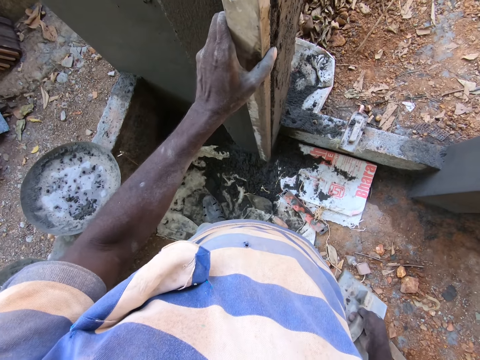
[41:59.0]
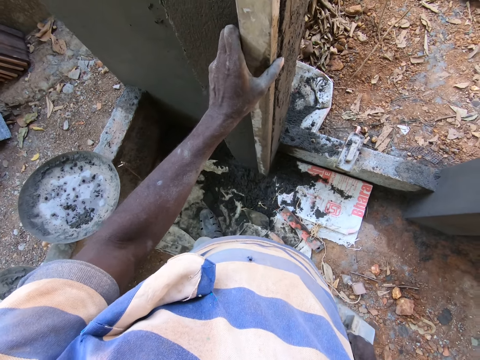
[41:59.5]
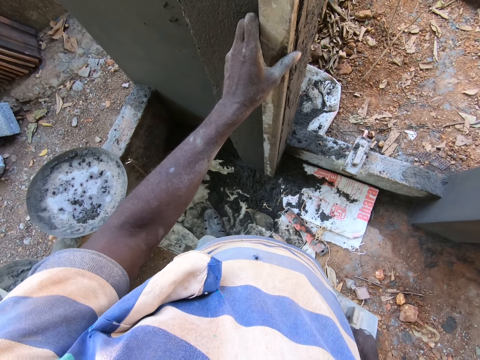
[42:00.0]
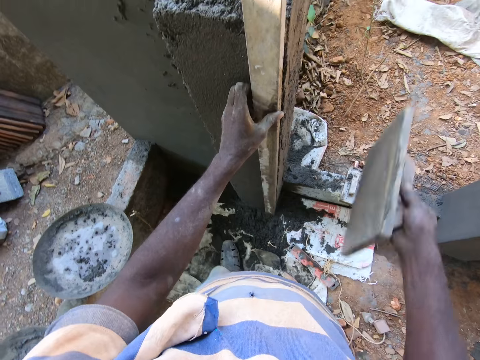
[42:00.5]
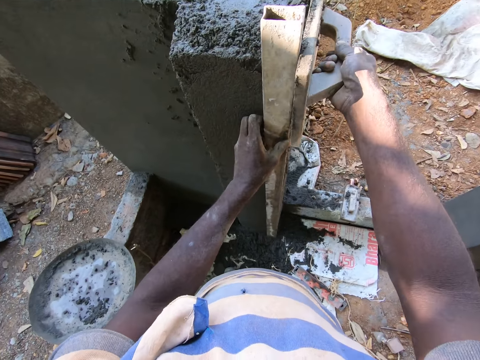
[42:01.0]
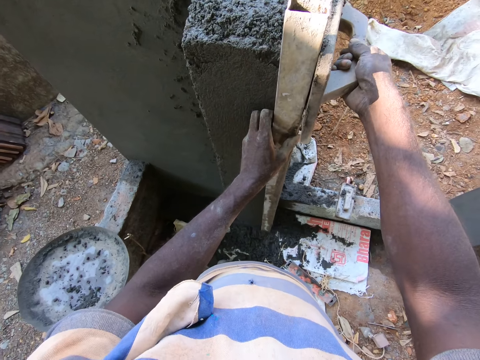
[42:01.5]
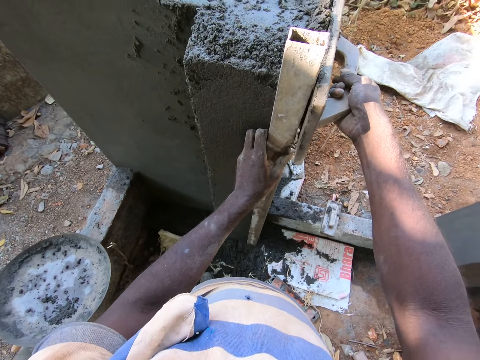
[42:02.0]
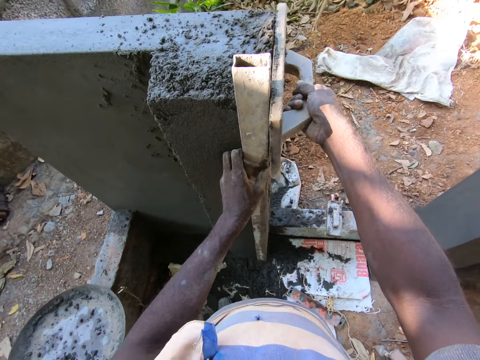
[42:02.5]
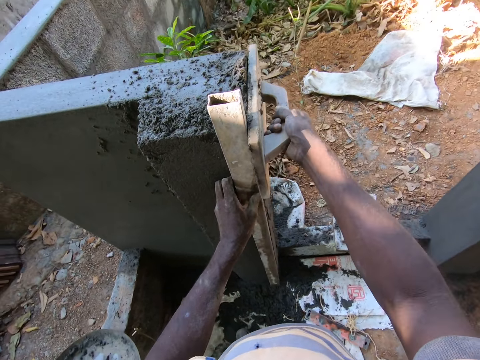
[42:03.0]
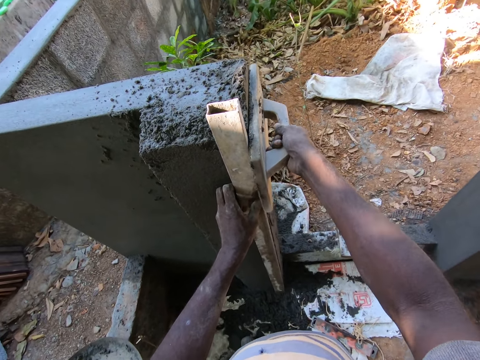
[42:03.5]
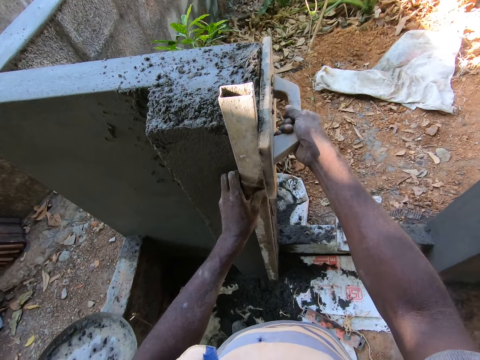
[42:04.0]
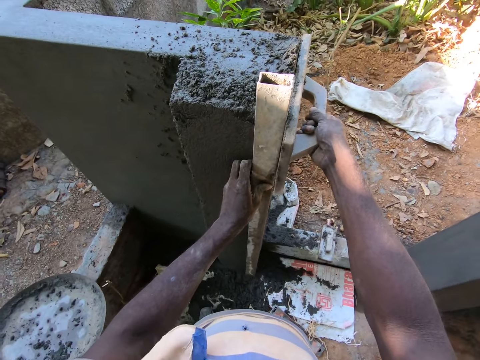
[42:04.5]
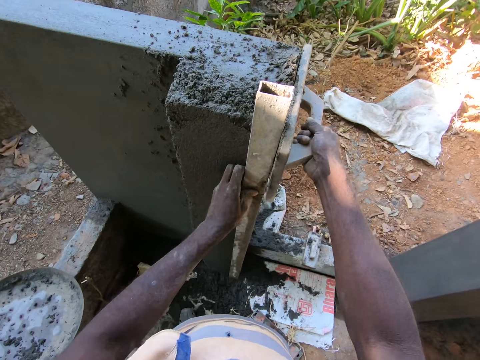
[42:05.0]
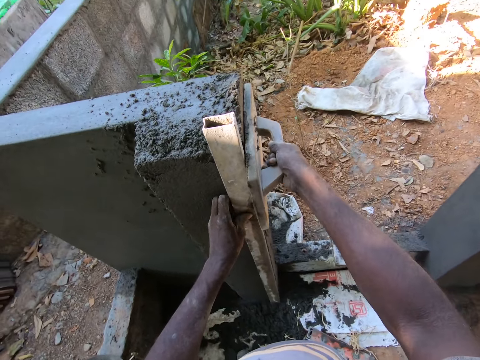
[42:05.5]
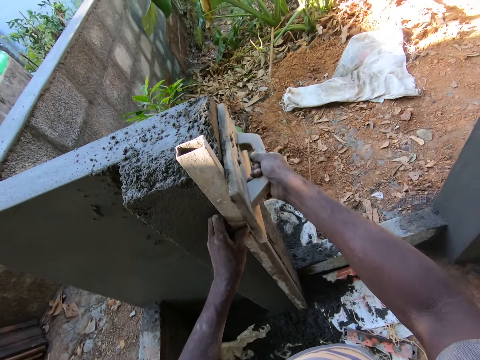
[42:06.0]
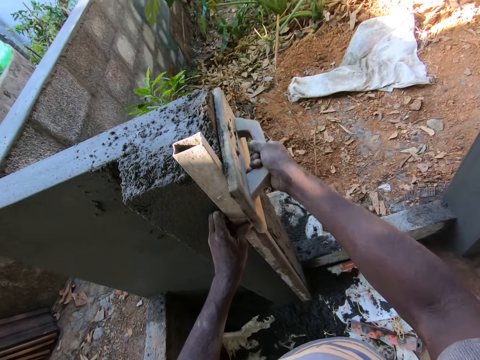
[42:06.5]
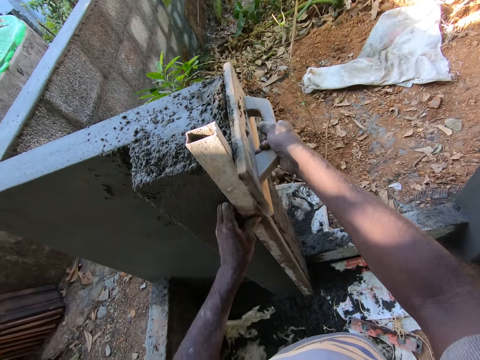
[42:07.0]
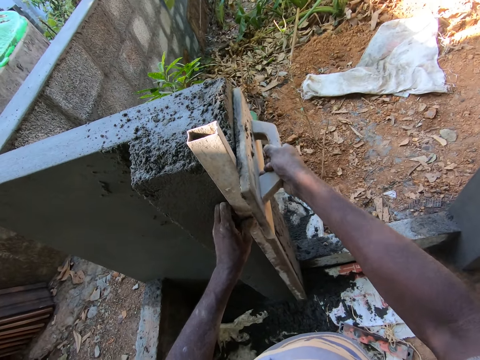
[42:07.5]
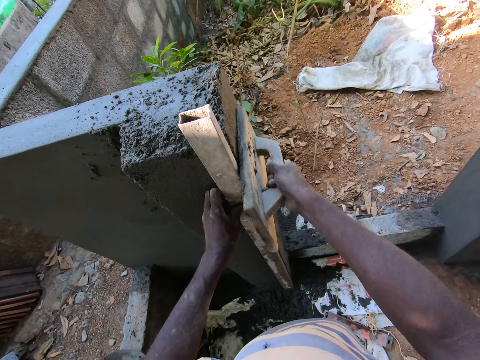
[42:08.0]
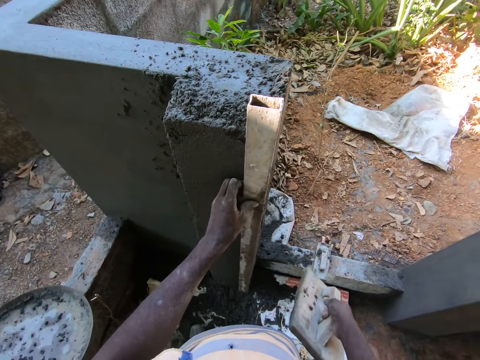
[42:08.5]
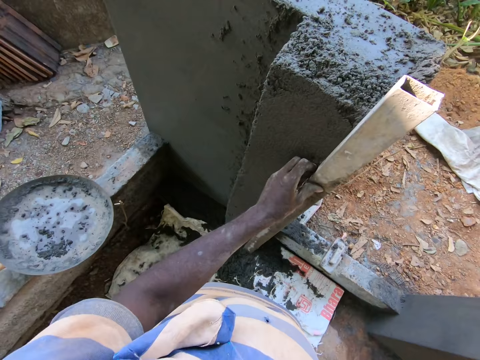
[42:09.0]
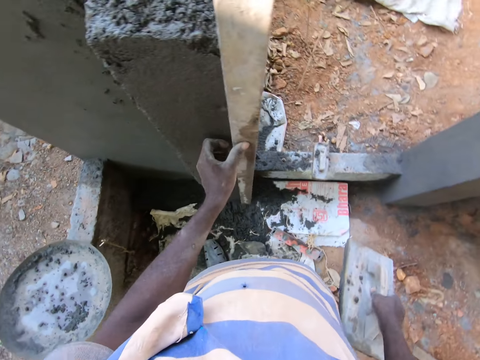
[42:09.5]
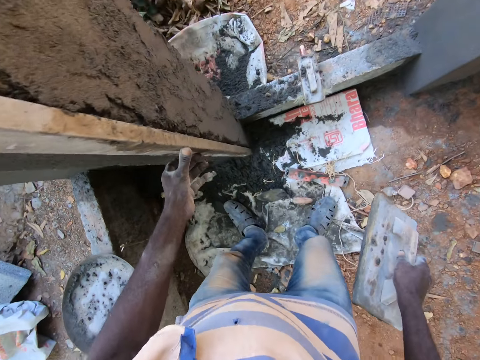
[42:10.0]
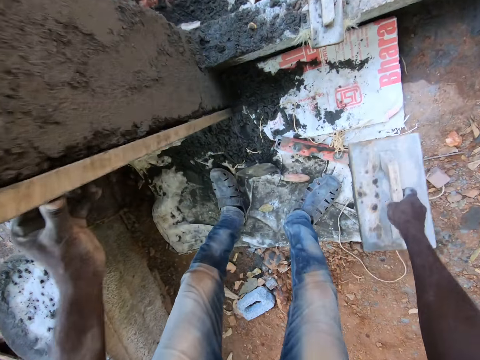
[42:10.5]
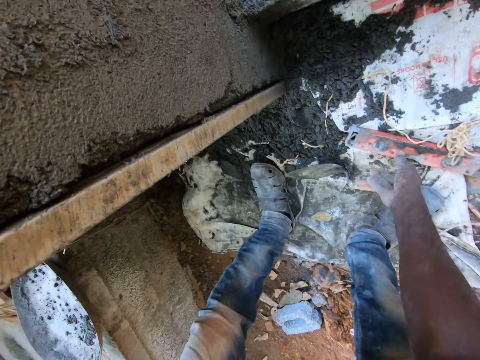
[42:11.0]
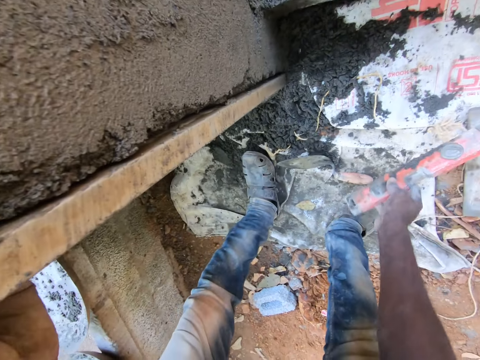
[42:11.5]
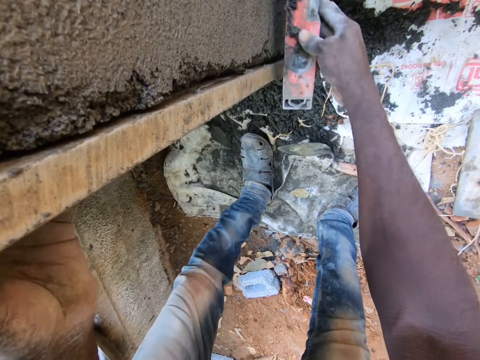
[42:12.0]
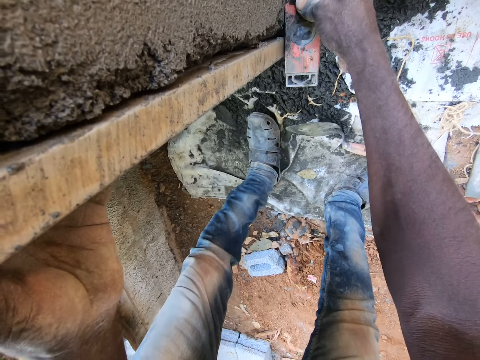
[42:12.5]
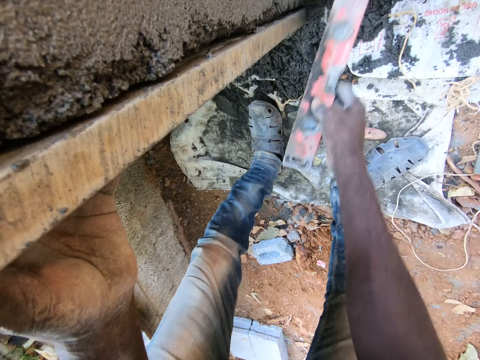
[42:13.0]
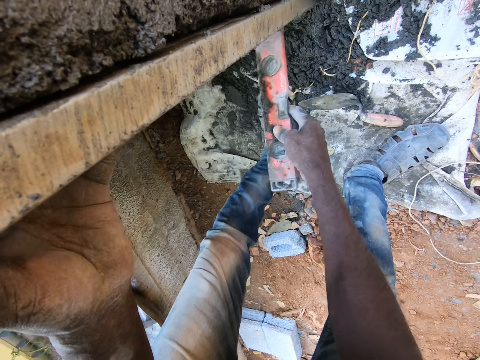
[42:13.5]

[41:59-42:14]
The camera wearer holds the iron pole against the wall with his left hand. He puts the metal on the cement. He plasters the wall with the wooden float in his right hand. He drops the wooden float on the floor with his right hand. He picks the line level or smoothing stick from the floor with his right hand. He levels the wall with the line level in his right hand. He puts the smoothing stick on the cement.

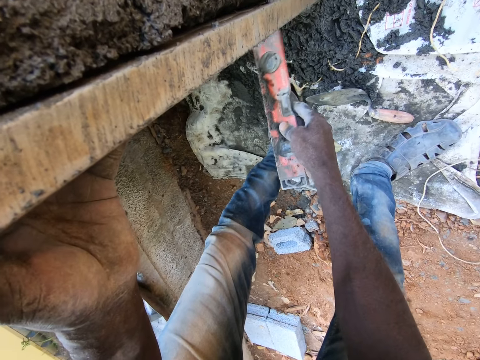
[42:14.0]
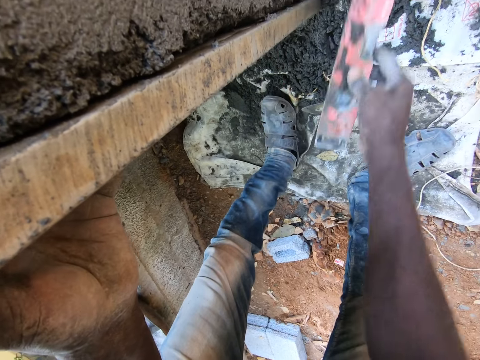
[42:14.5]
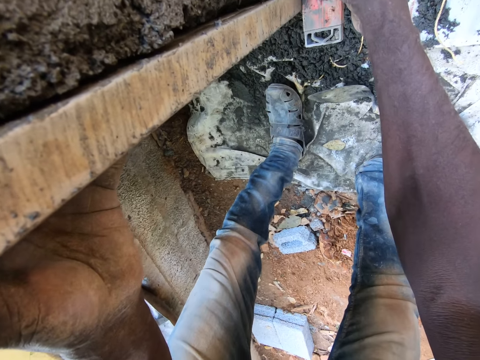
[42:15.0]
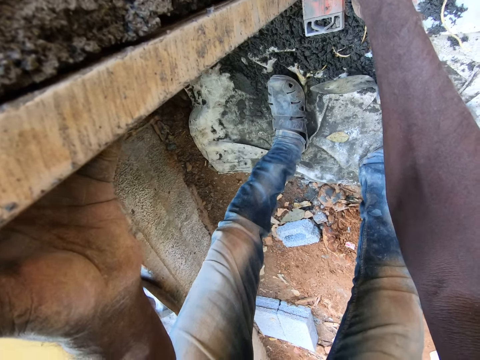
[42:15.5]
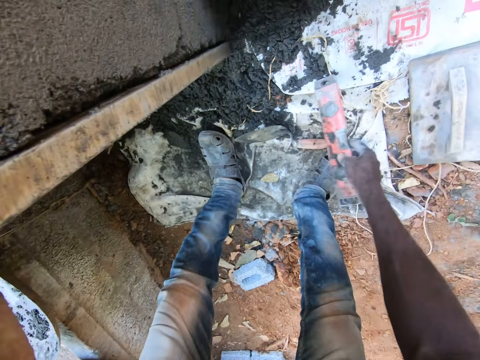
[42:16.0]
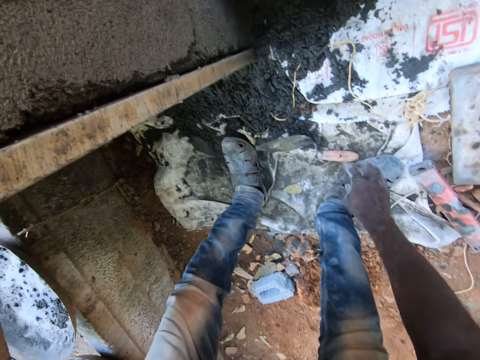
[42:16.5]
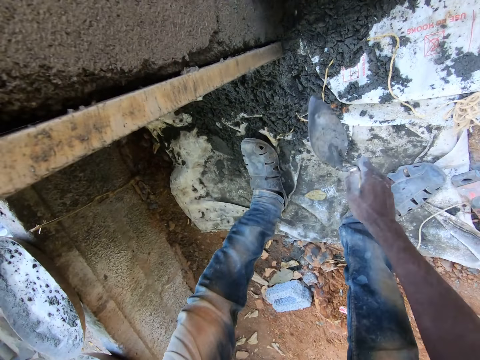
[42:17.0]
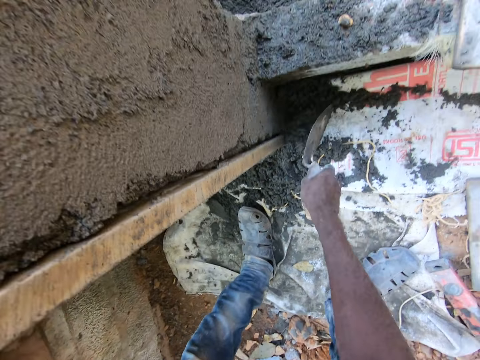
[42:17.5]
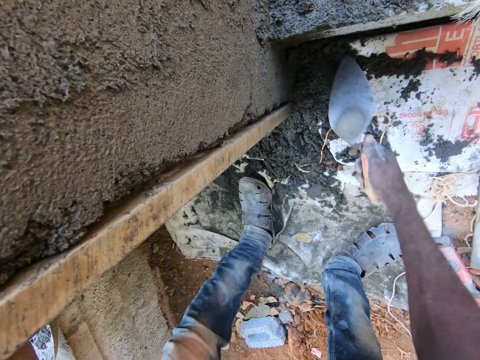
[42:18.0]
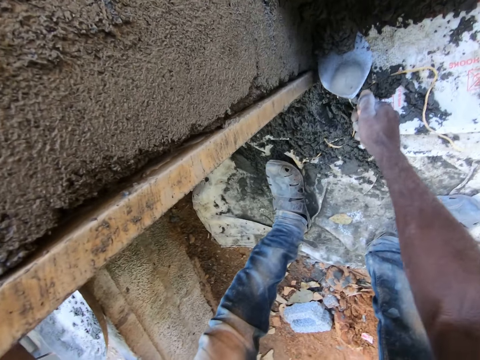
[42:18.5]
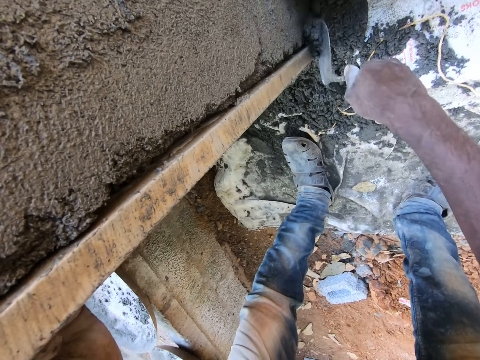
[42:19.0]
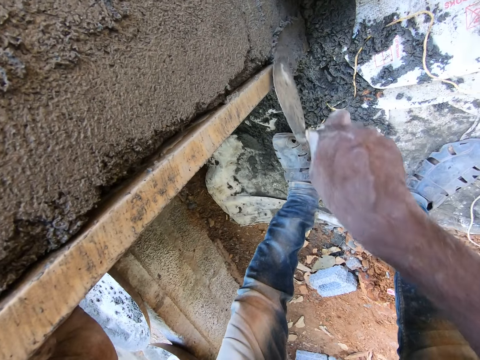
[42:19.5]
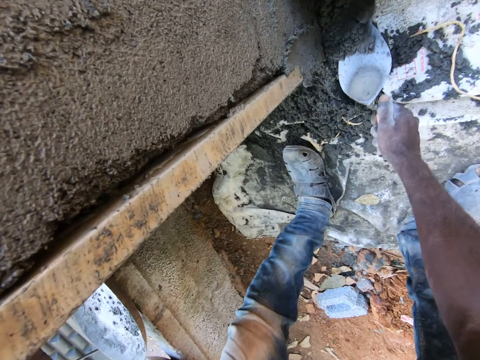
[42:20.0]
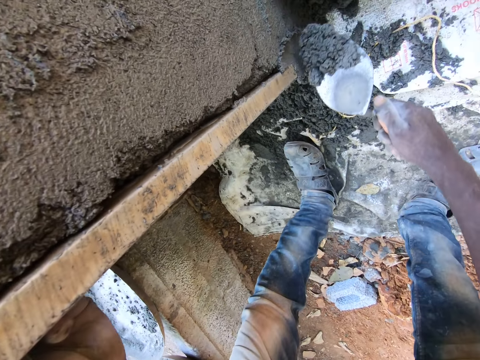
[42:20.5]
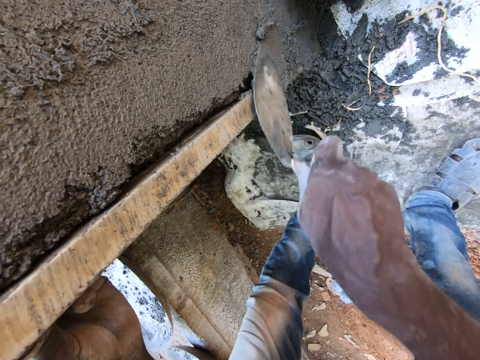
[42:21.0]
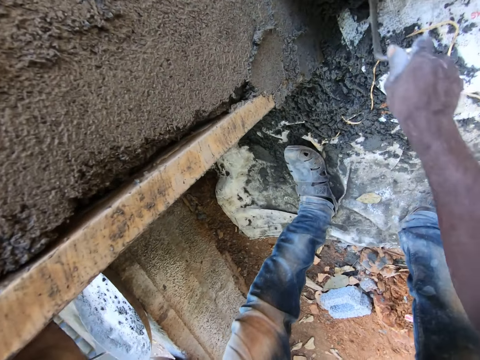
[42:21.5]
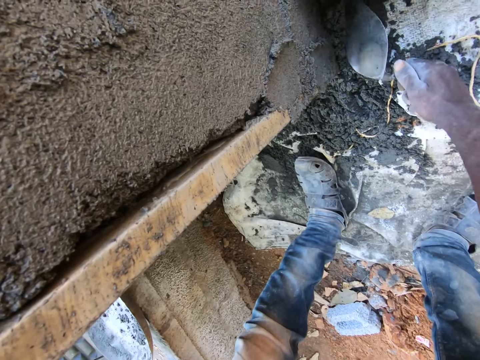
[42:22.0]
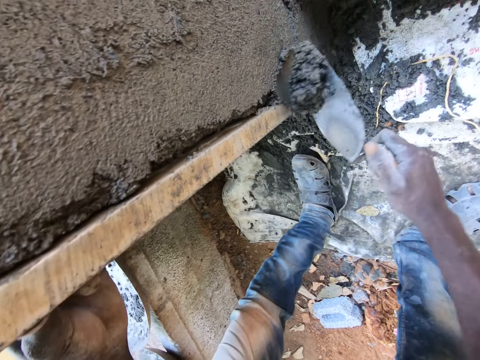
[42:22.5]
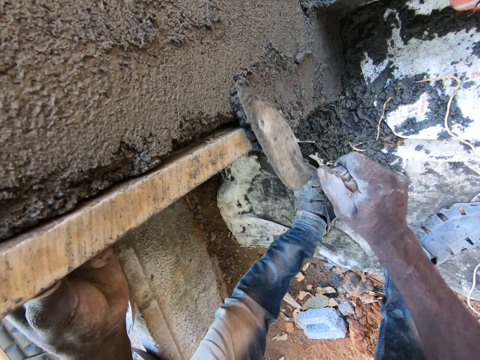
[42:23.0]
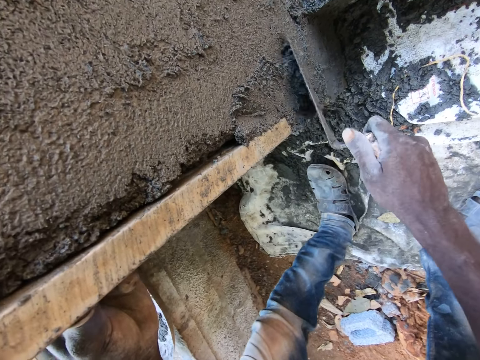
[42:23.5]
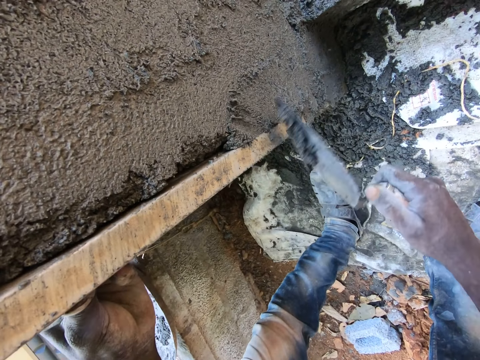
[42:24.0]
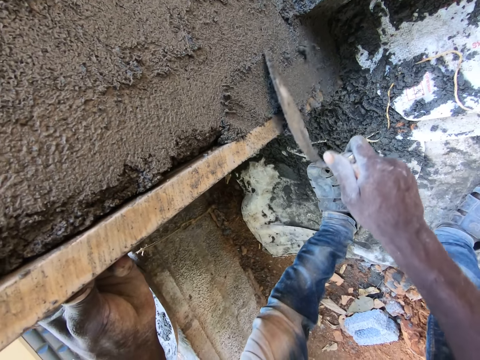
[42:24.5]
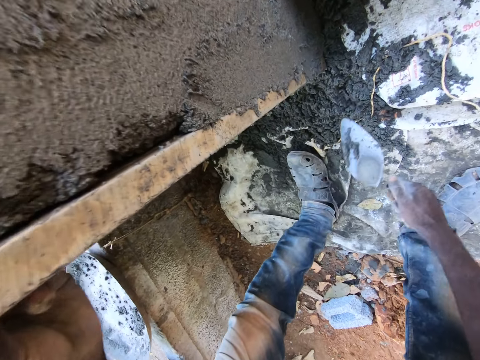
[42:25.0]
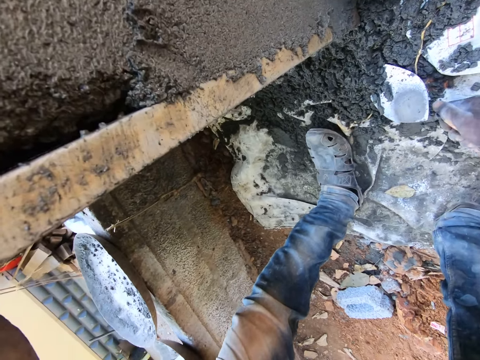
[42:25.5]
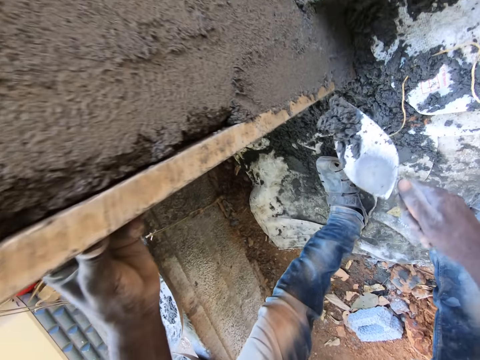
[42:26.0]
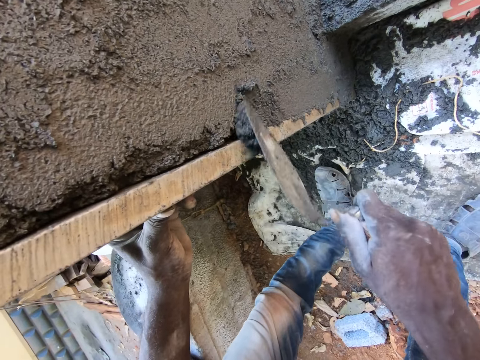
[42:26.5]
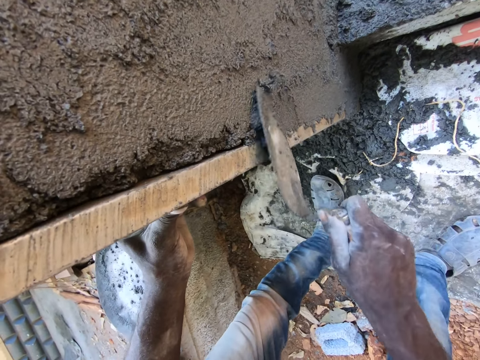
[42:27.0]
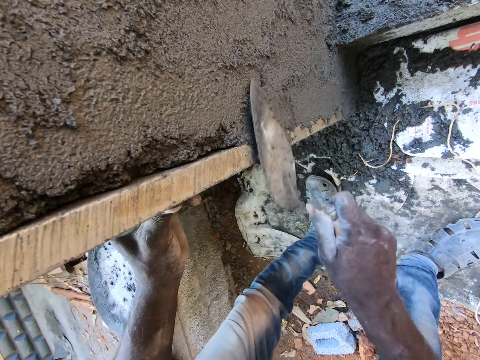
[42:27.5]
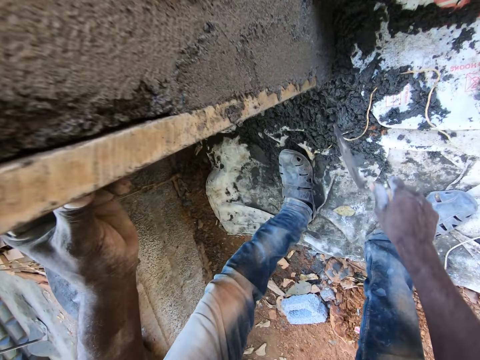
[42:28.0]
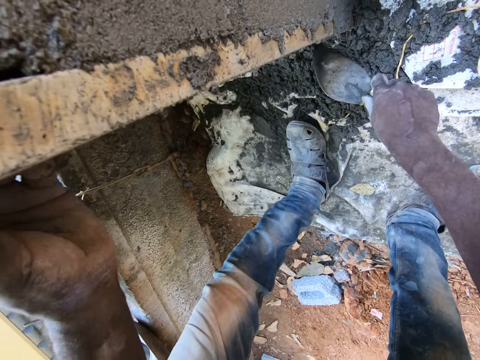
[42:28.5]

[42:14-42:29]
The camera wearer hits the cement. He puts the smoothing stick or line level on the cement. He drops the line level on the floor with his right hand. He picks a hand trowel from the floor with his right hand. He packs mortar from the floor with the hand trowel in his right hand. He scoops the cement. He plasters the wall with the mortar with the hand trowel in his right hand. He scoops the cement. He puts the cement on the wall. He scoops the cement. He puts the cement on the wall. He scoops the cement. He puts the cement on the wall.
